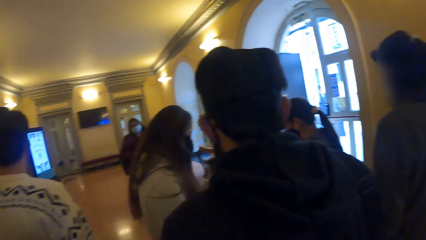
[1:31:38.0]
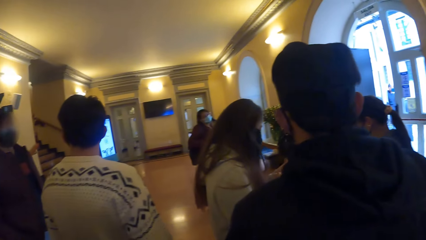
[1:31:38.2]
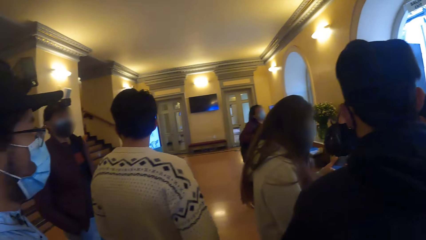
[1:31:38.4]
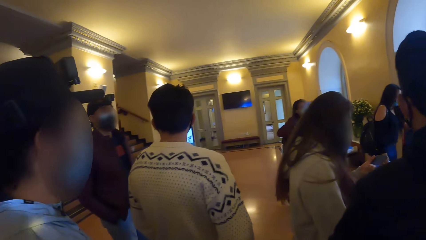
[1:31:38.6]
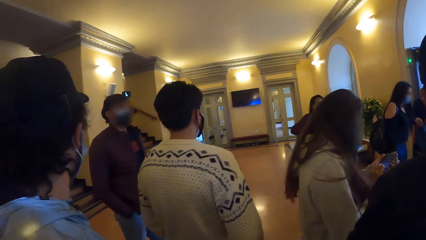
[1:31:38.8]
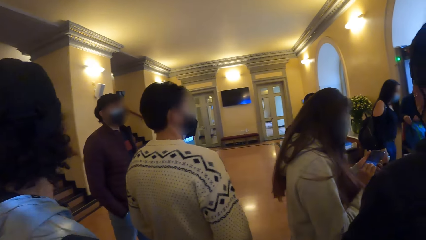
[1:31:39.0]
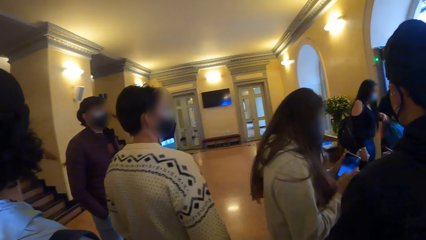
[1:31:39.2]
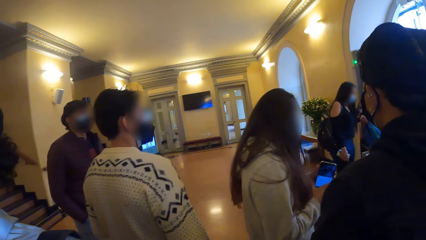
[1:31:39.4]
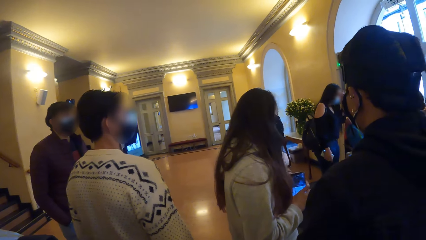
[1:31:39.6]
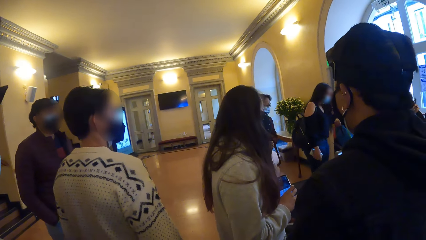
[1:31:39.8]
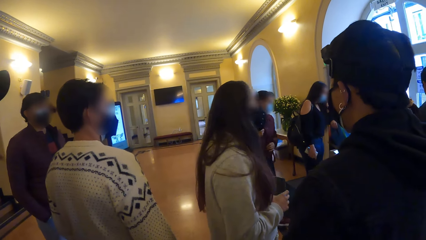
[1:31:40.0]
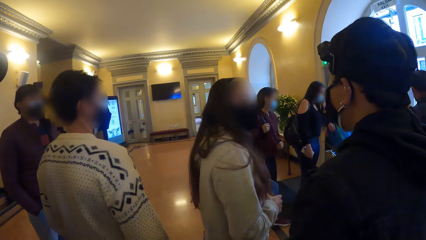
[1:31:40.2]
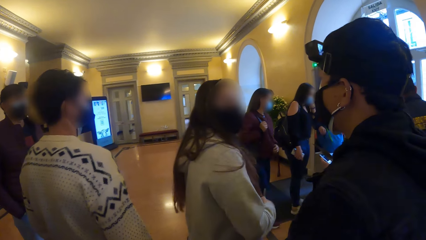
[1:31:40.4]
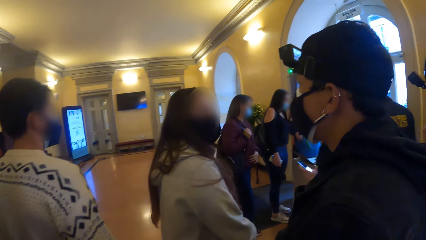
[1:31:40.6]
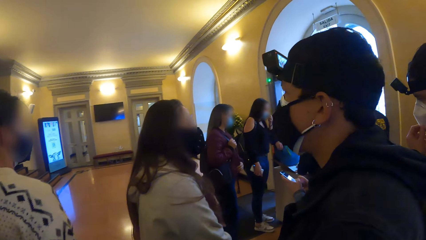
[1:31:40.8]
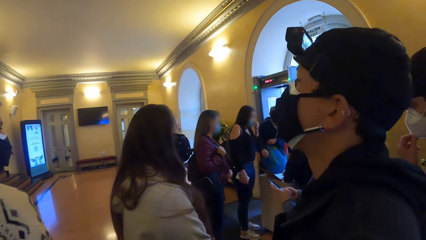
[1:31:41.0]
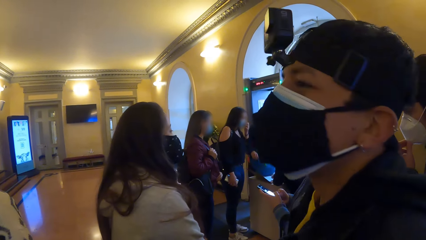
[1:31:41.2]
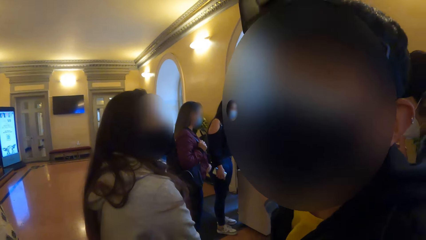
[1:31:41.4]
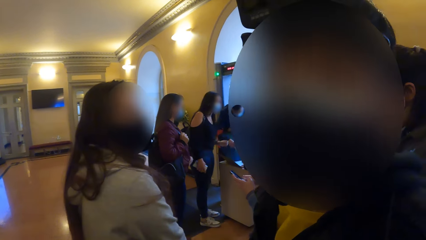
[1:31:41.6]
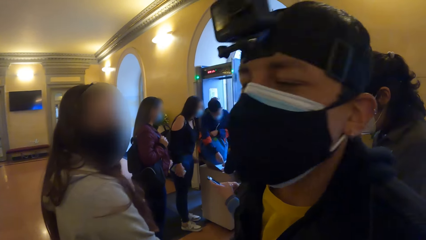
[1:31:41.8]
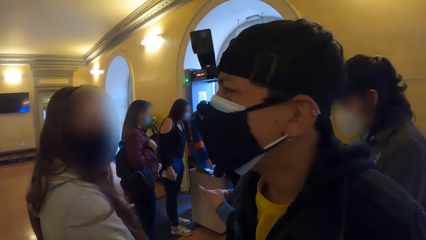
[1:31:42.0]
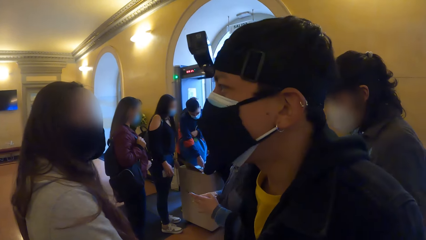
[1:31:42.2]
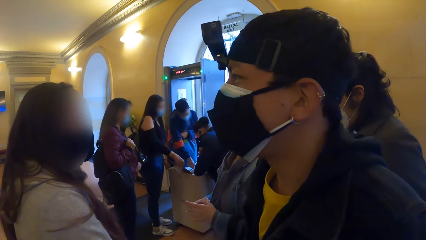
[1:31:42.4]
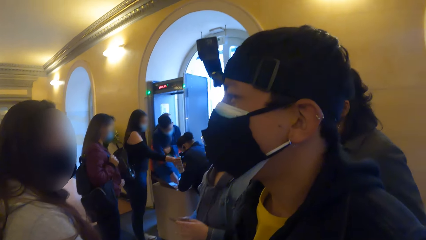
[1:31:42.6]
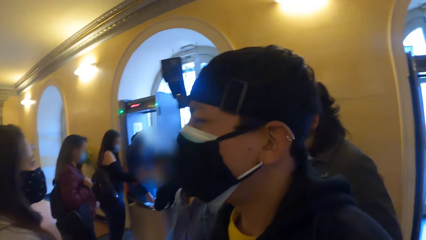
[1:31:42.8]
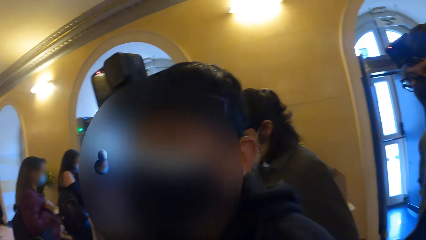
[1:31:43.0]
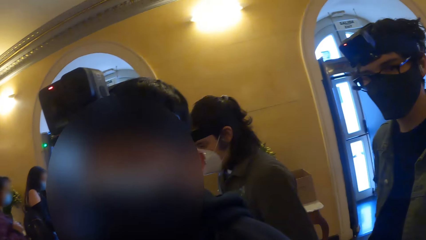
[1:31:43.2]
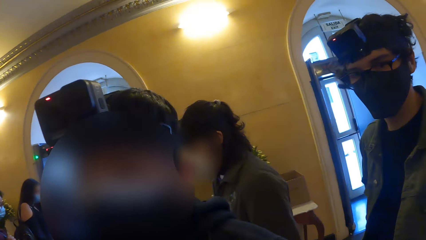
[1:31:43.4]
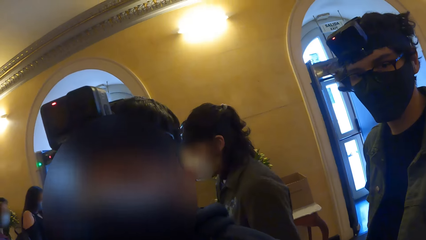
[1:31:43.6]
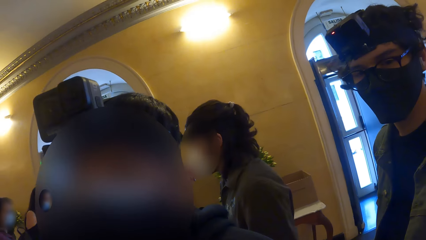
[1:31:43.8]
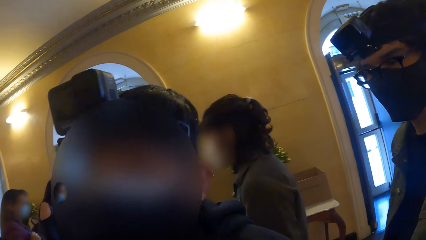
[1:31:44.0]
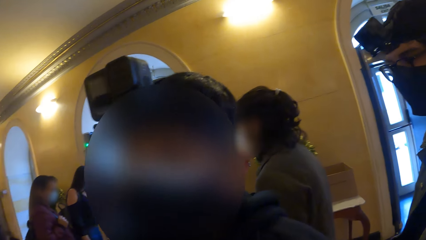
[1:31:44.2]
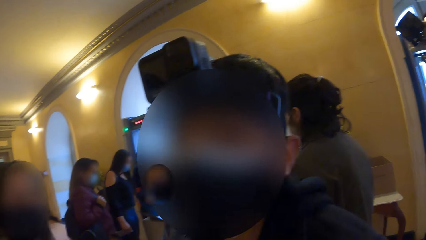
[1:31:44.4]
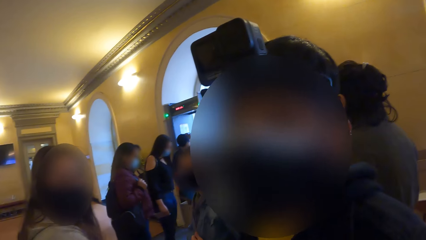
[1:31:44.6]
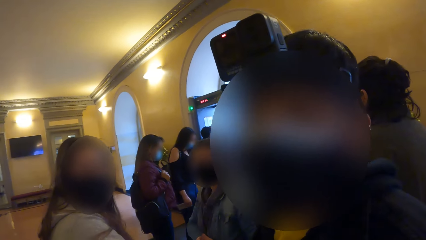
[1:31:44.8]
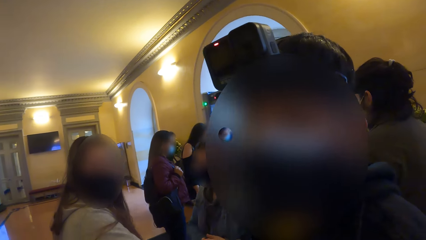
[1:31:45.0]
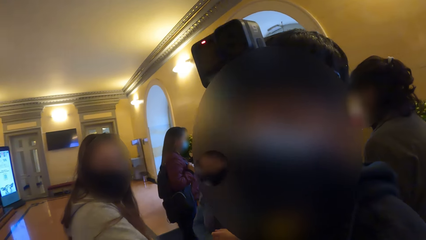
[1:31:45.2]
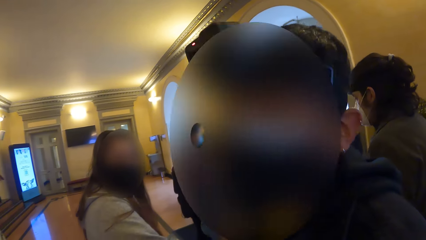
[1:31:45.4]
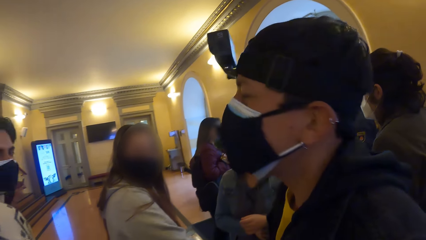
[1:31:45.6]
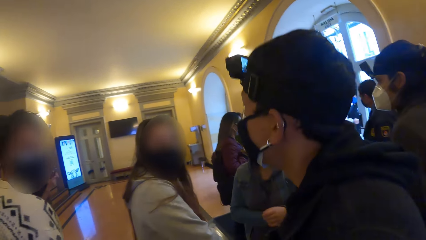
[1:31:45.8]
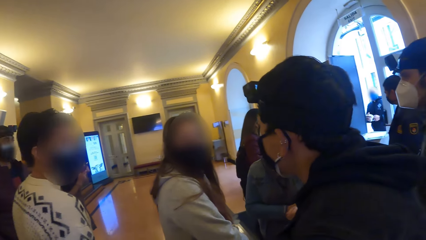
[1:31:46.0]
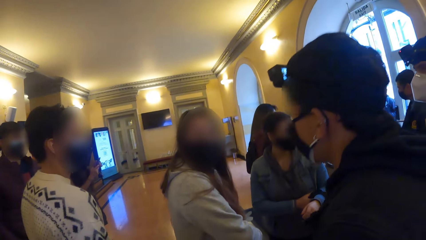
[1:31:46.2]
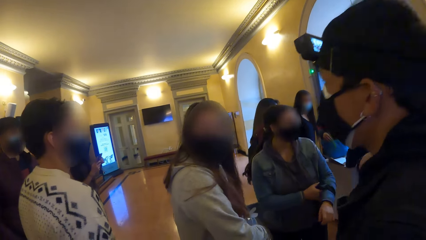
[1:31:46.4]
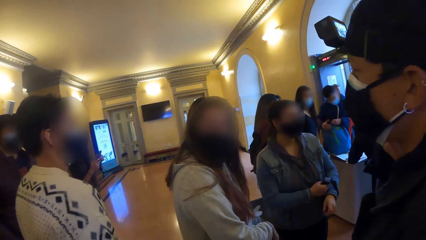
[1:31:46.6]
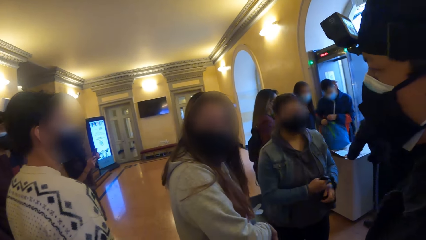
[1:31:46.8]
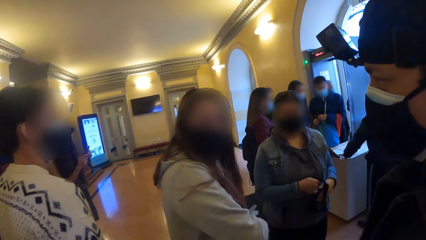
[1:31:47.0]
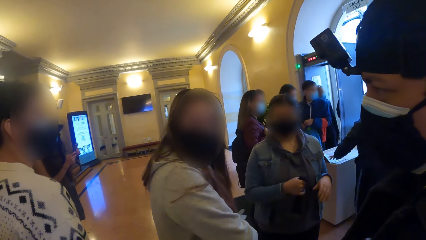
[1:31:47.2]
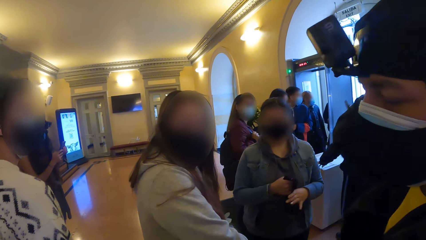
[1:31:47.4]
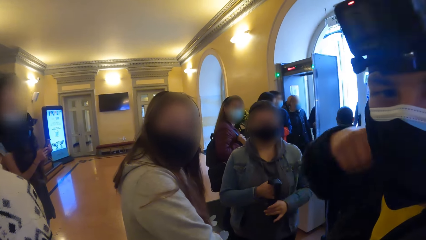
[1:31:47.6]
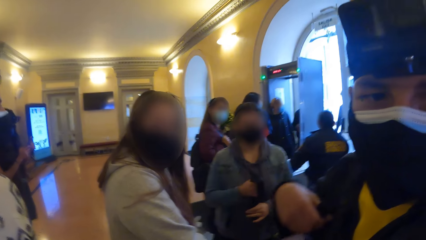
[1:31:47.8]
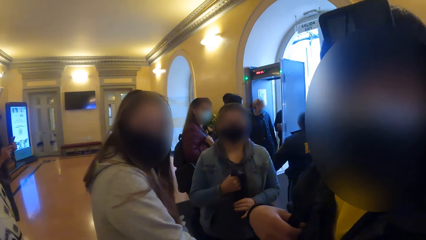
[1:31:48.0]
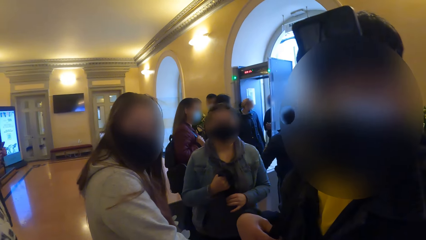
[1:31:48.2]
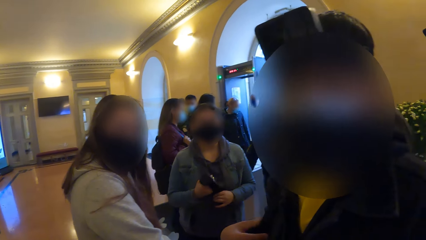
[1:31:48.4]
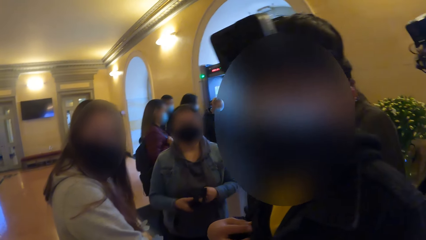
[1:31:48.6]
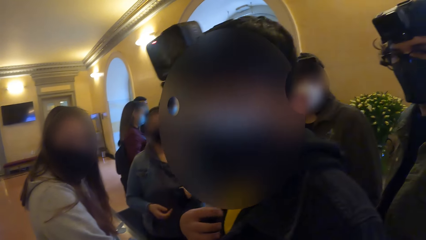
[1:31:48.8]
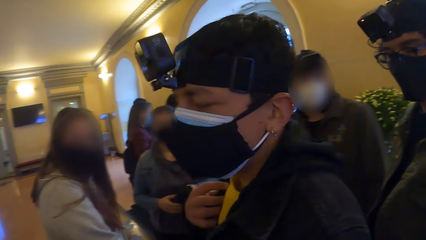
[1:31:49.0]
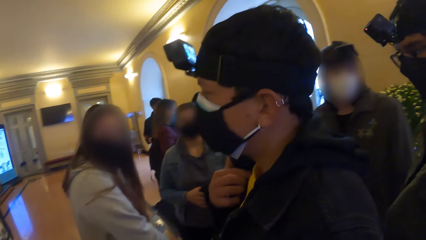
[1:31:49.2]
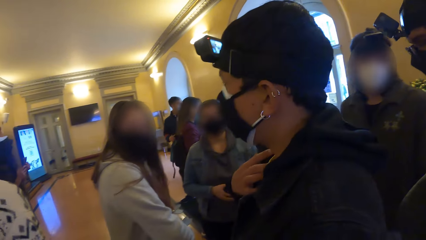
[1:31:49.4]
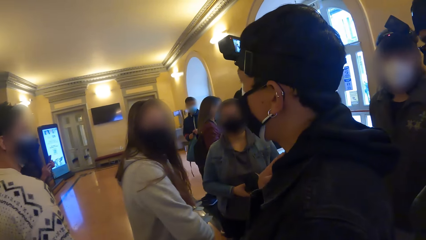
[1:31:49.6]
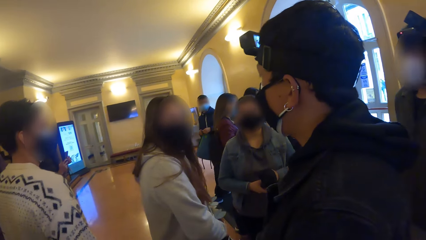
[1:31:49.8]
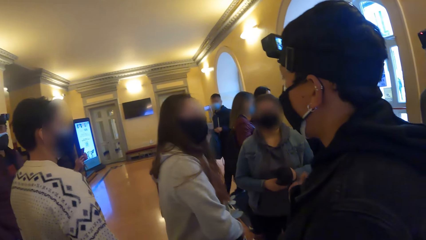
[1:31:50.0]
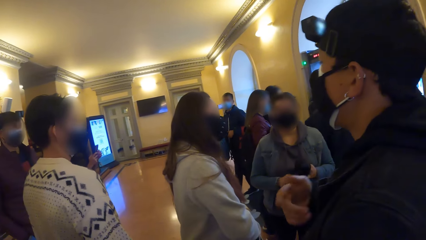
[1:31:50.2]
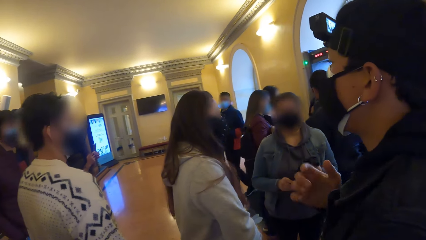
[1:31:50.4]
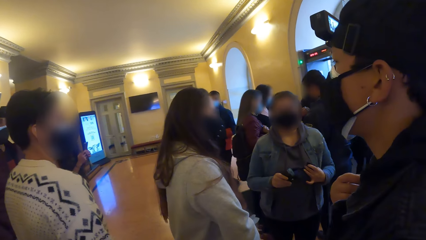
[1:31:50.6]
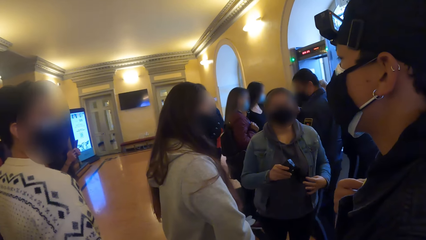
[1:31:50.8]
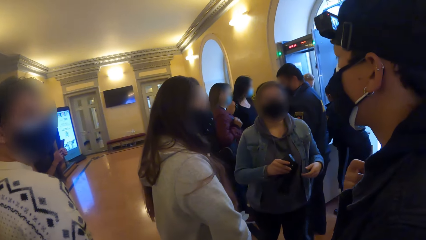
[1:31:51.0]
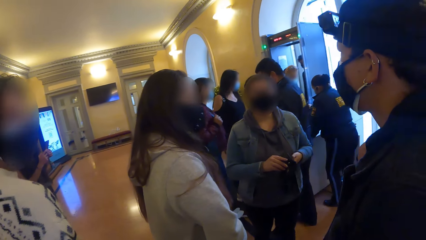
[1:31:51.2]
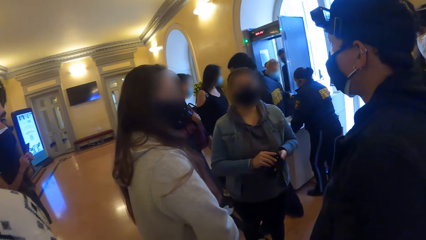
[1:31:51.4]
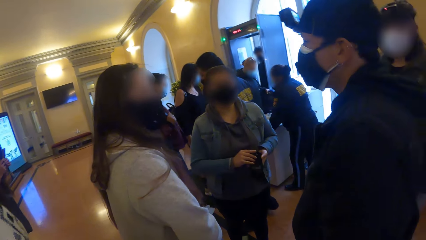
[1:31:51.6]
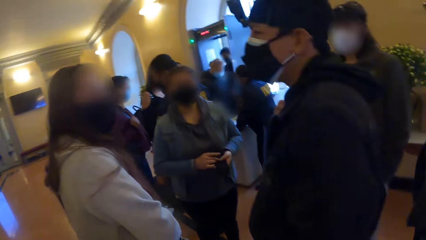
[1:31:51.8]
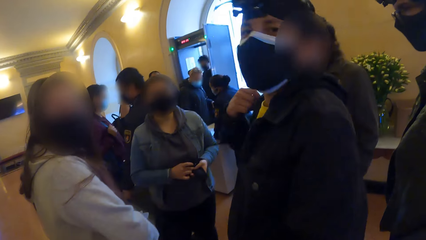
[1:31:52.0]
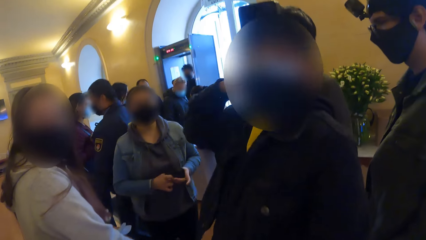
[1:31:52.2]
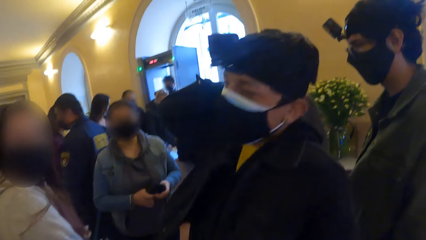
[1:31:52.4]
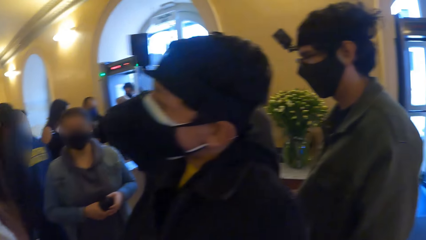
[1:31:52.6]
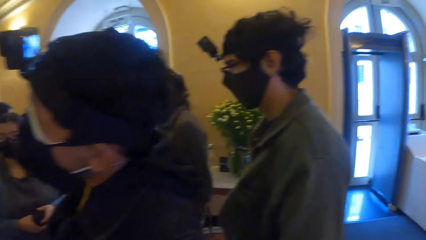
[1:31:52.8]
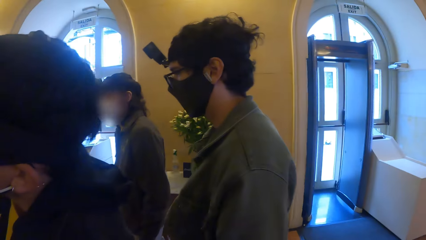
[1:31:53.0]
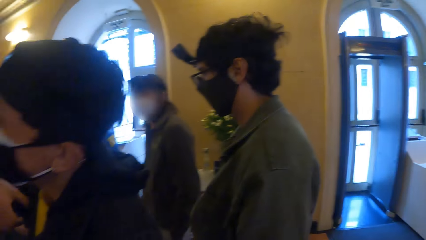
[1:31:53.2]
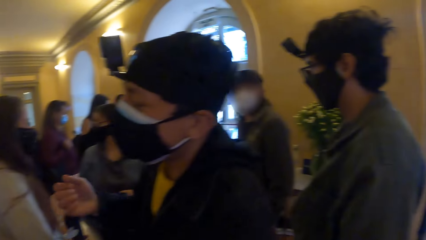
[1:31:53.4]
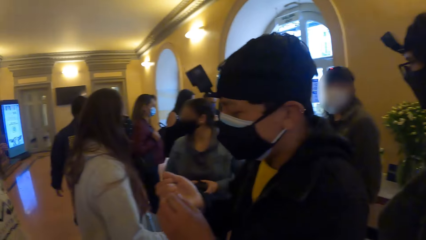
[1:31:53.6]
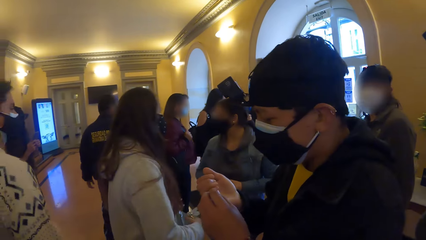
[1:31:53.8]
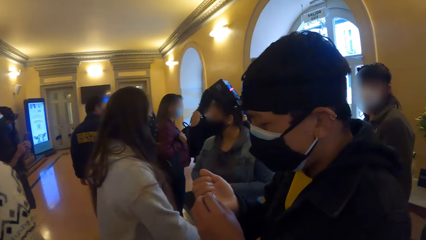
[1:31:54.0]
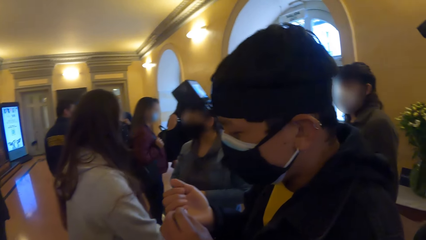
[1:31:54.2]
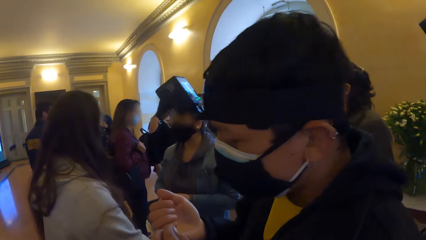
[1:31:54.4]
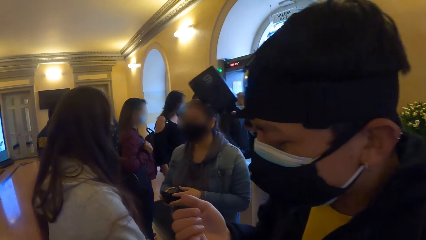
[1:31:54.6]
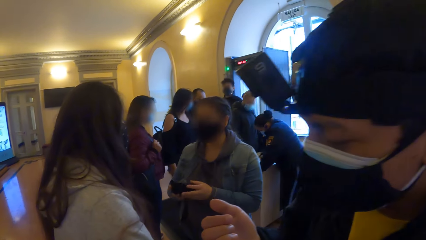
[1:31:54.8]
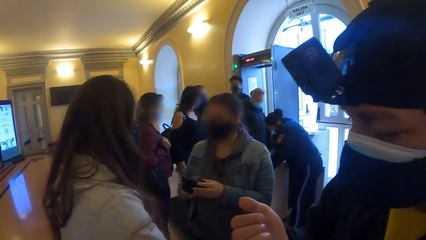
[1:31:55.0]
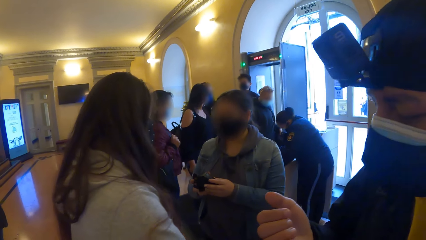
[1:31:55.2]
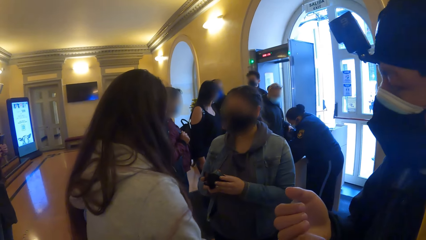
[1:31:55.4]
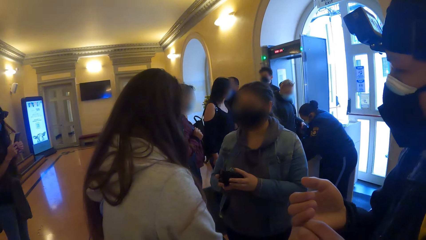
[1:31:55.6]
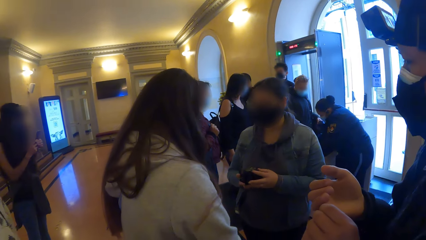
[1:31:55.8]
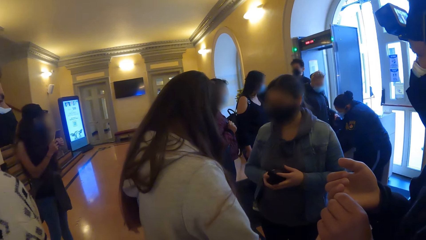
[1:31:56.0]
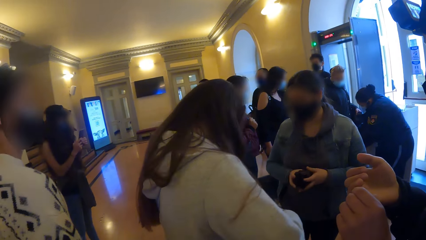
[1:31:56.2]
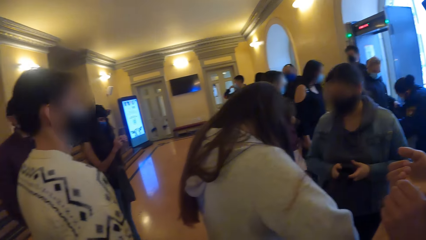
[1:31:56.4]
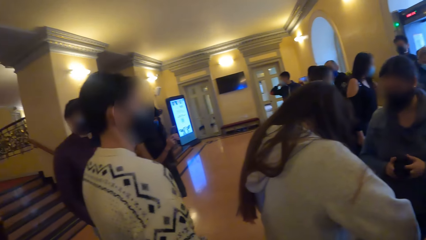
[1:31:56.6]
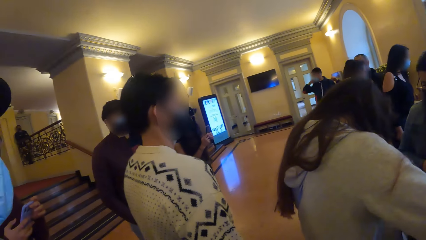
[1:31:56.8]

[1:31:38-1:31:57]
A woman operates a phone in her hands. She puts the phone in her hand bag with her right hand. The camera wearer talks to a person. The woman interacts with the camera wearer. Another woman fiddles with the camera in her hands. The camera wearer looks around. A man adjusts the bag on his shoulder with his right hand. A third woman operates a phone in her hands. The man adjusts the bag on his shoulder with his right hand. The camera wearer joins a crowd. They look around.
